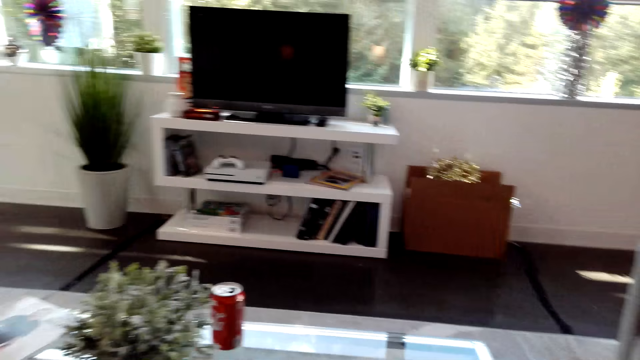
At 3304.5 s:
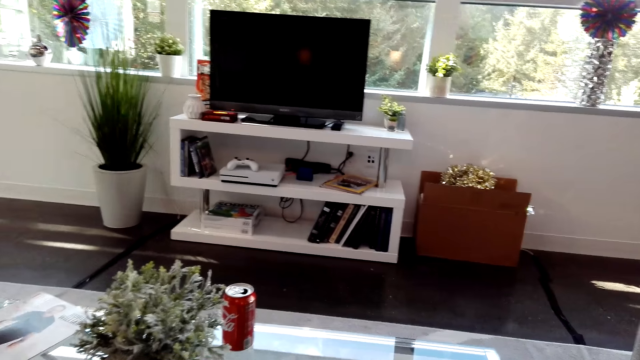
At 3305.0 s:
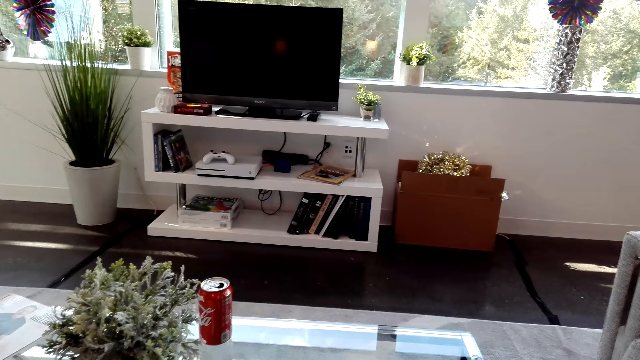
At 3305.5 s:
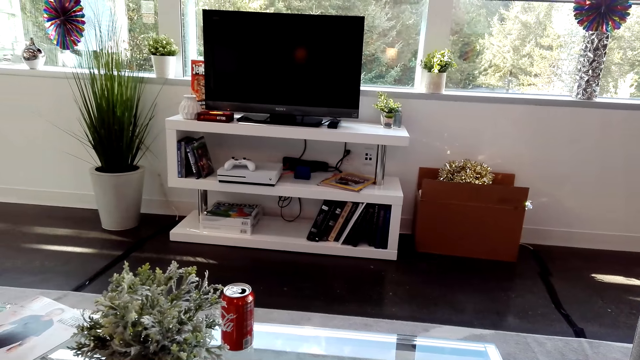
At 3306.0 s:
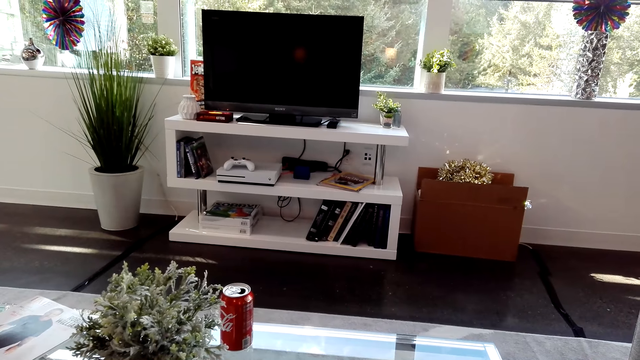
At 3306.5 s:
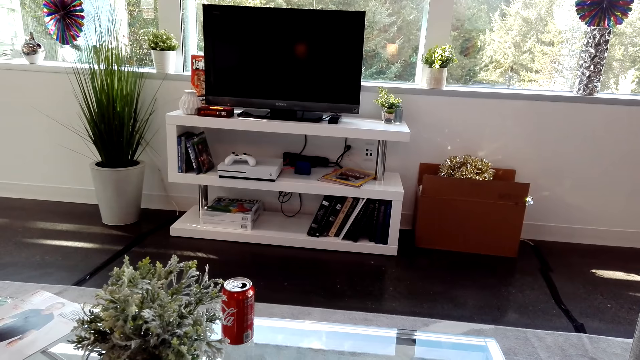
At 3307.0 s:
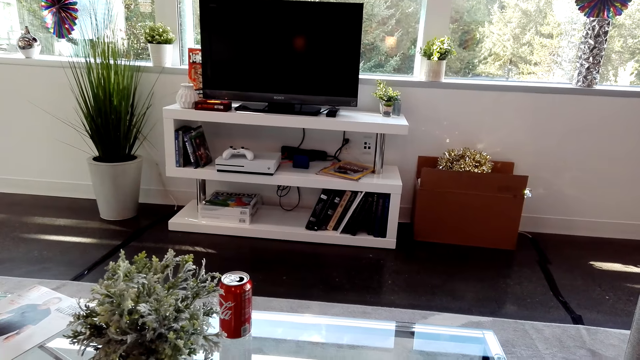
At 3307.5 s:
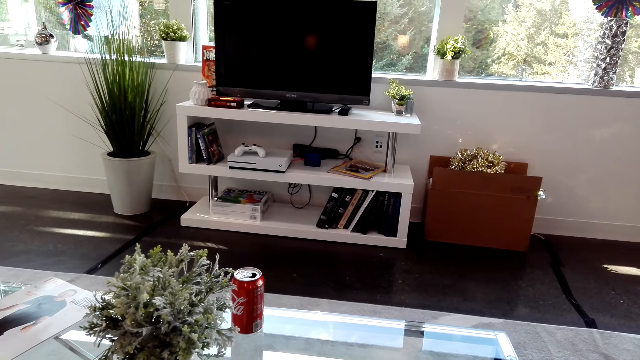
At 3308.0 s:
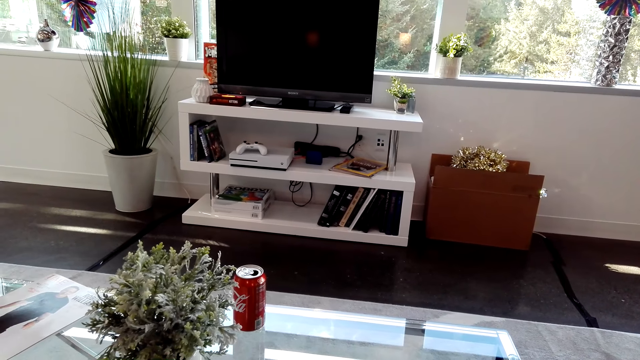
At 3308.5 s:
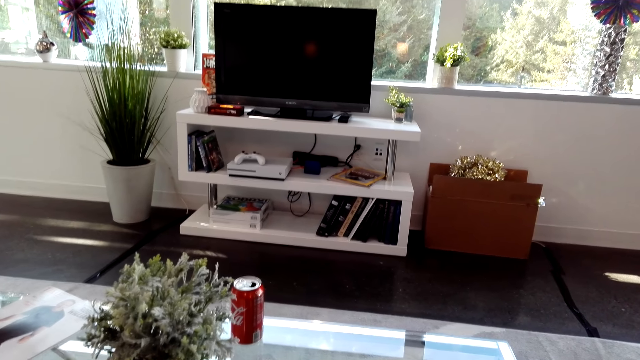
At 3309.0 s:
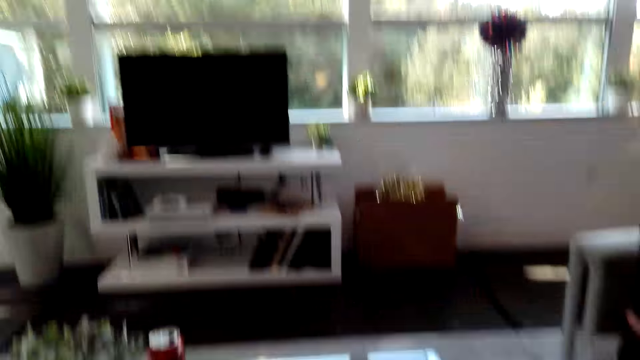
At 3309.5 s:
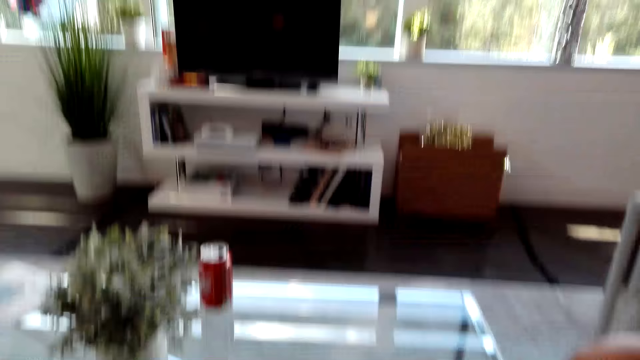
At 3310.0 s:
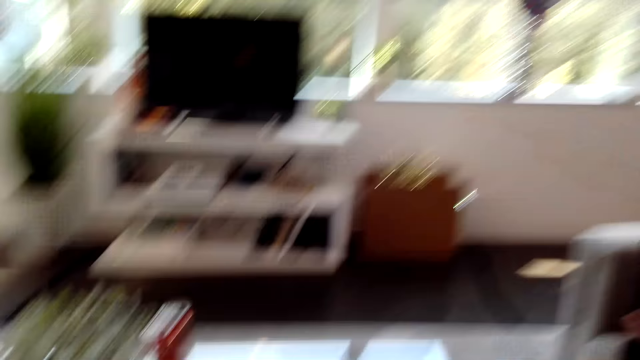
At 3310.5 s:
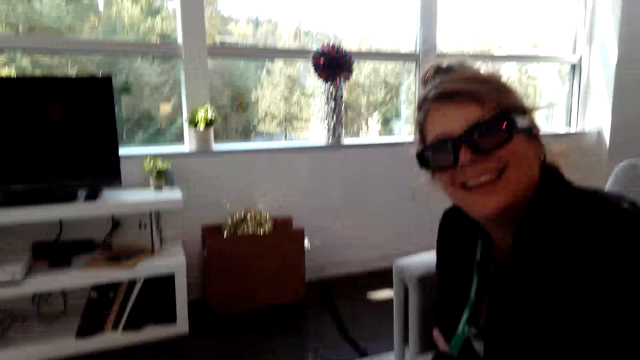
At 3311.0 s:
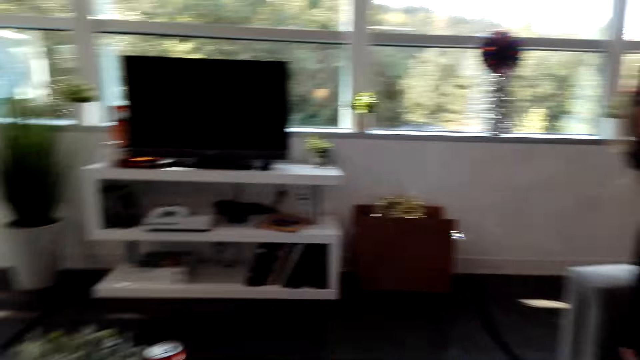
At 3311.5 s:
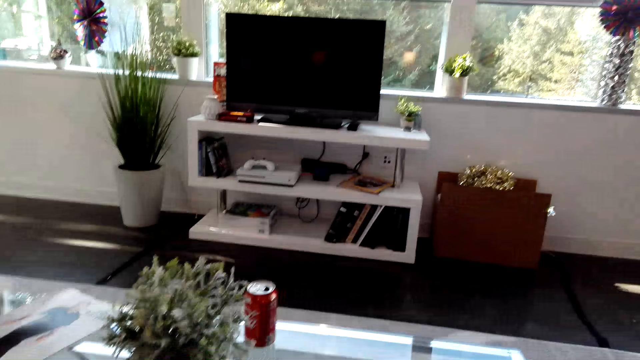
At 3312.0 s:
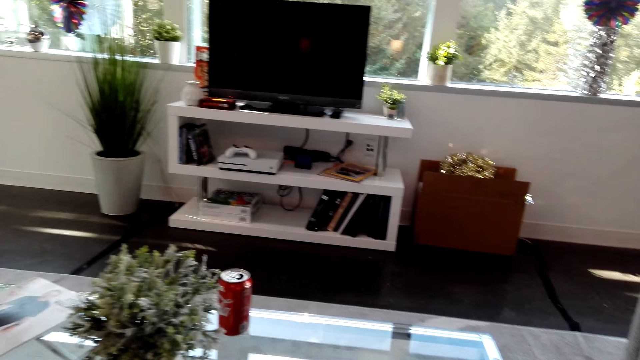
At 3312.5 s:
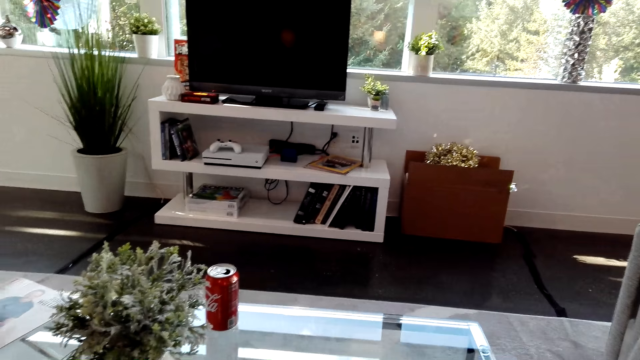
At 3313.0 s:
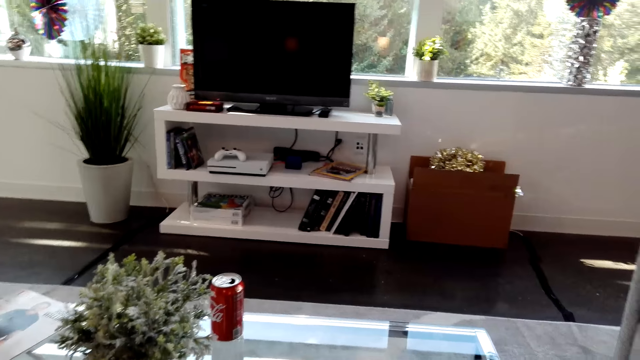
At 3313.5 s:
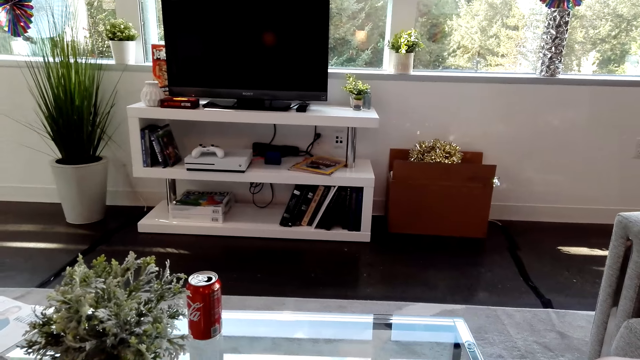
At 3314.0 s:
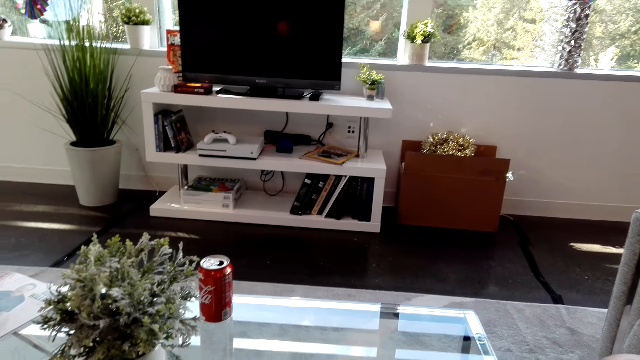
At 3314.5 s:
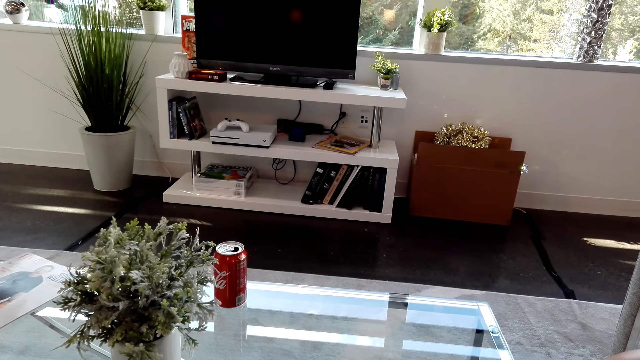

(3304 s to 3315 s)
The camera wearer looks at a lady.

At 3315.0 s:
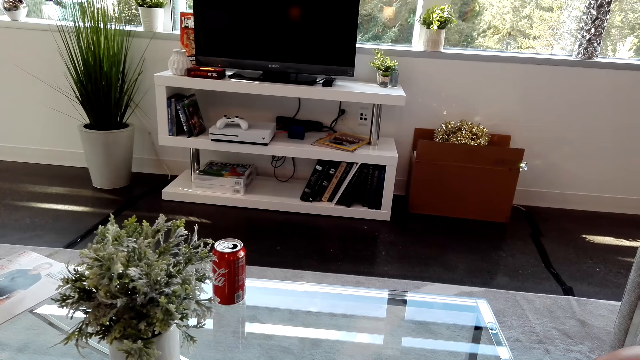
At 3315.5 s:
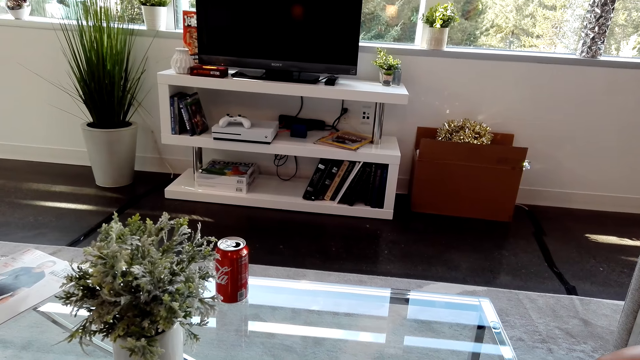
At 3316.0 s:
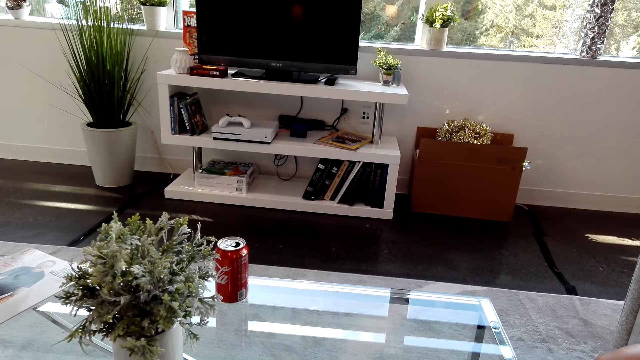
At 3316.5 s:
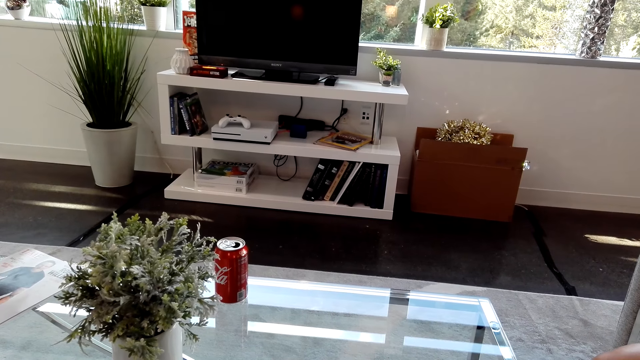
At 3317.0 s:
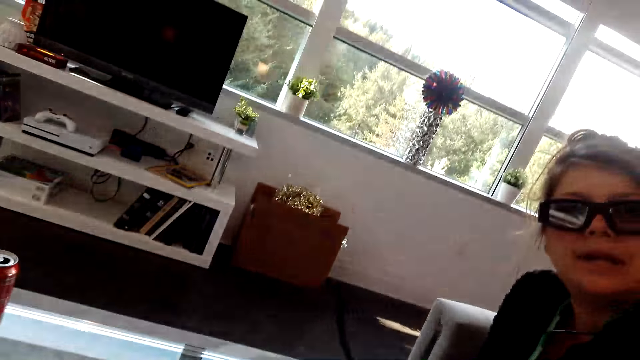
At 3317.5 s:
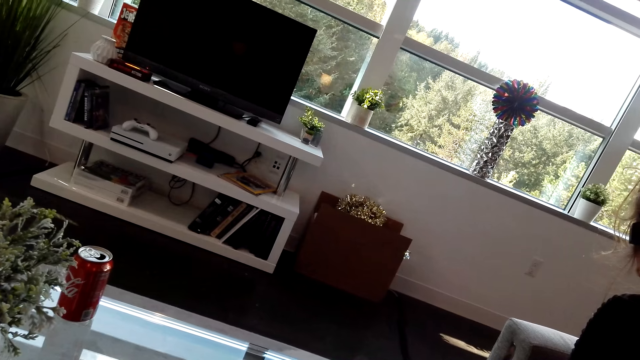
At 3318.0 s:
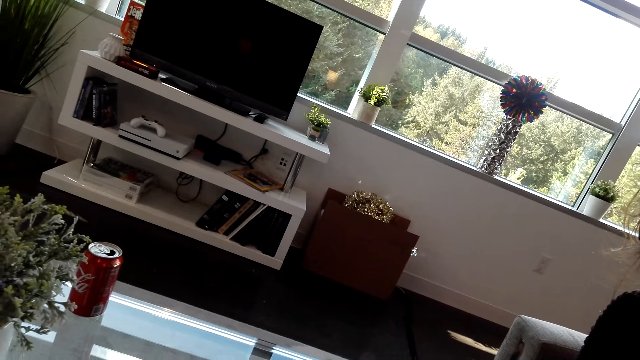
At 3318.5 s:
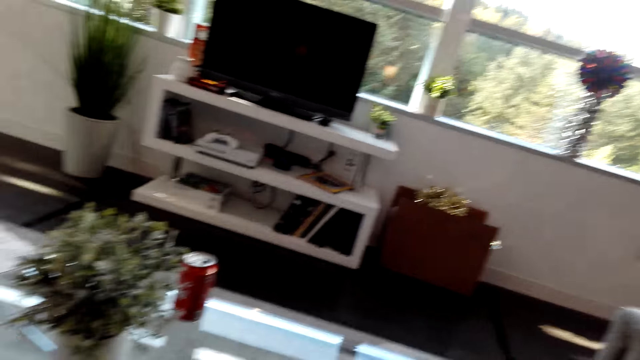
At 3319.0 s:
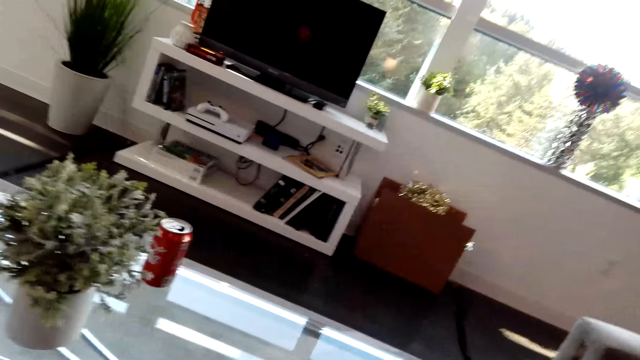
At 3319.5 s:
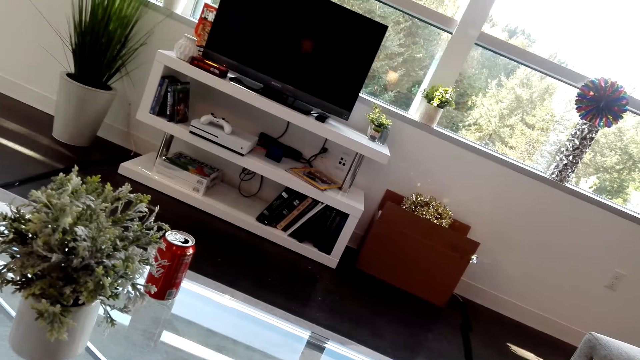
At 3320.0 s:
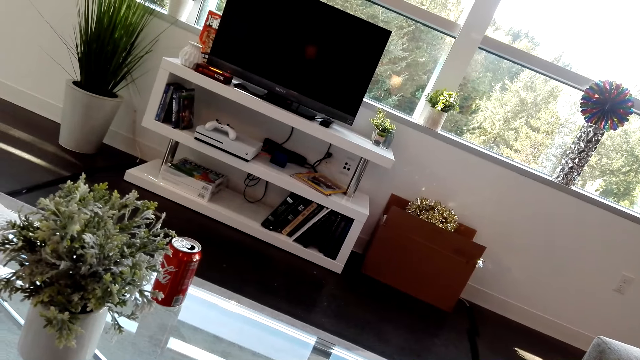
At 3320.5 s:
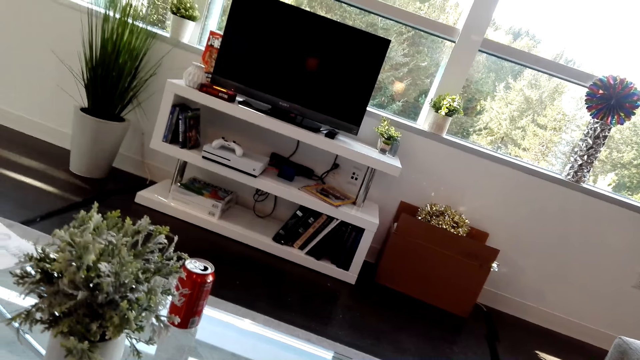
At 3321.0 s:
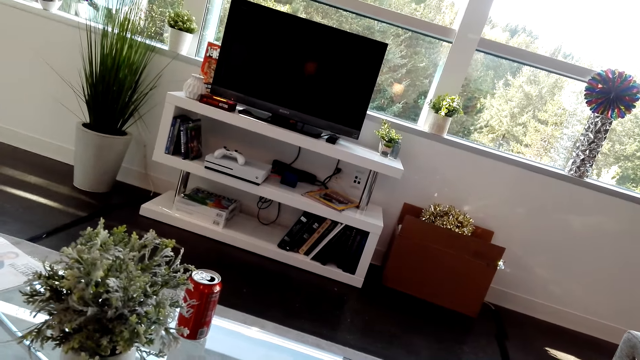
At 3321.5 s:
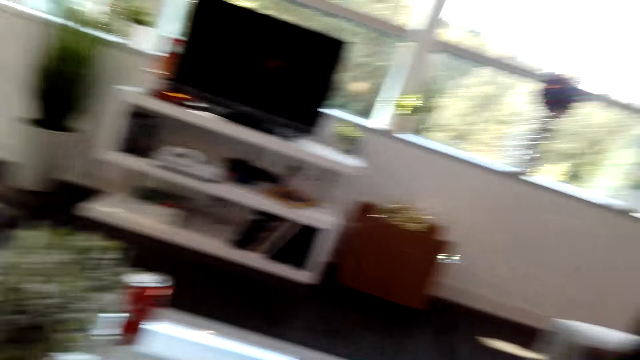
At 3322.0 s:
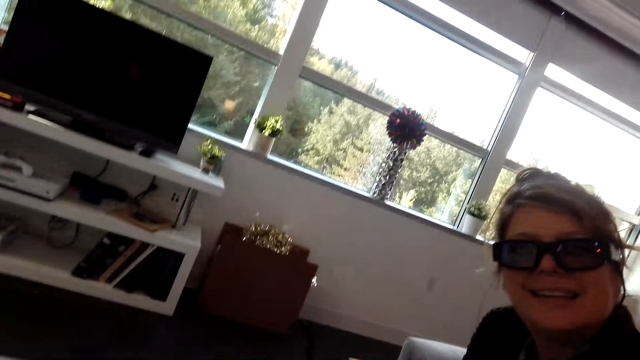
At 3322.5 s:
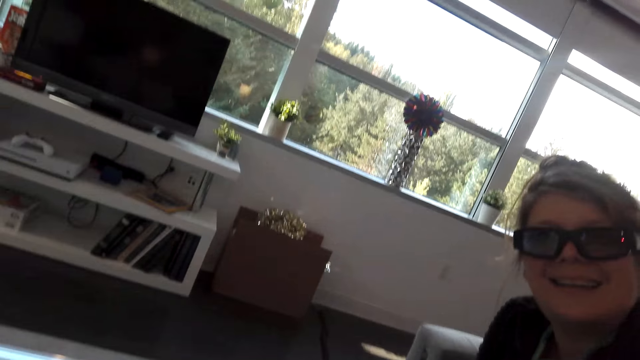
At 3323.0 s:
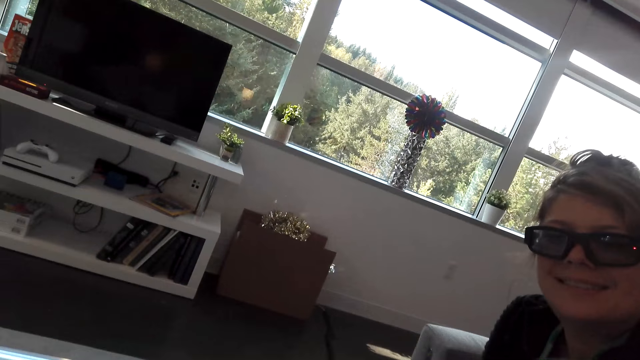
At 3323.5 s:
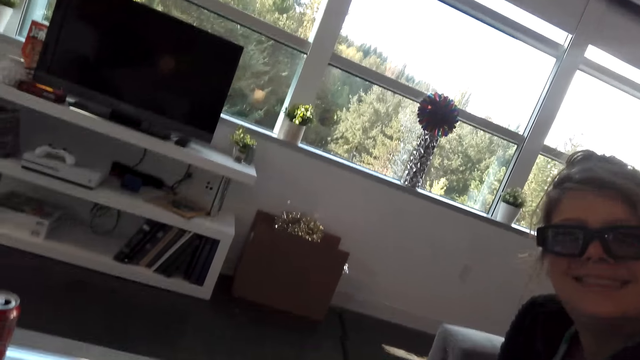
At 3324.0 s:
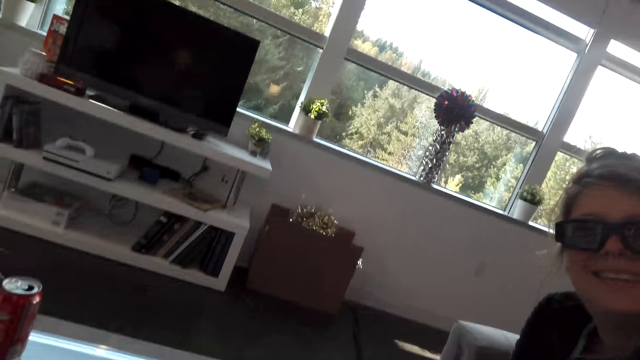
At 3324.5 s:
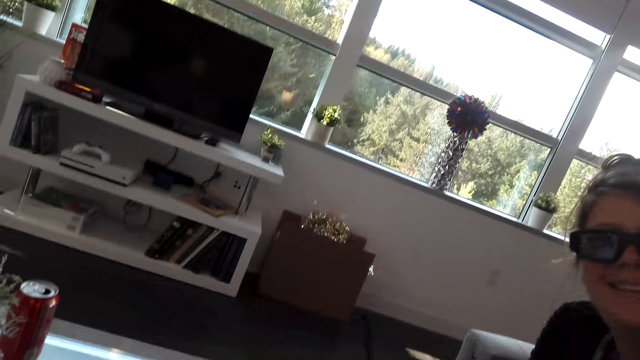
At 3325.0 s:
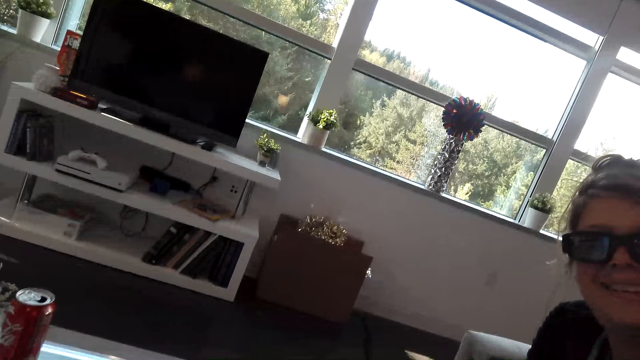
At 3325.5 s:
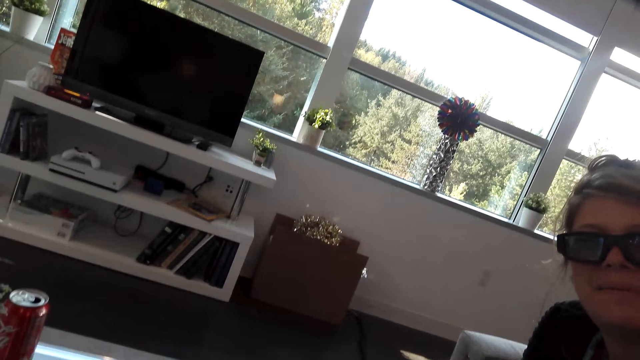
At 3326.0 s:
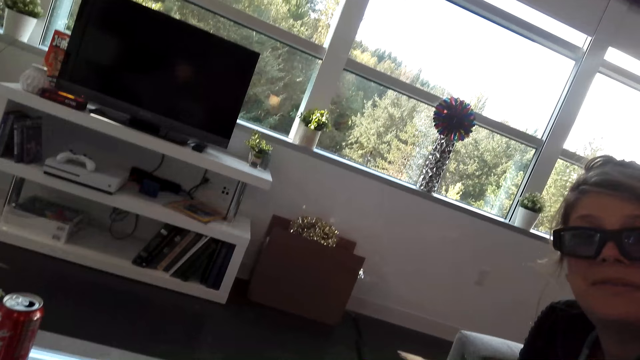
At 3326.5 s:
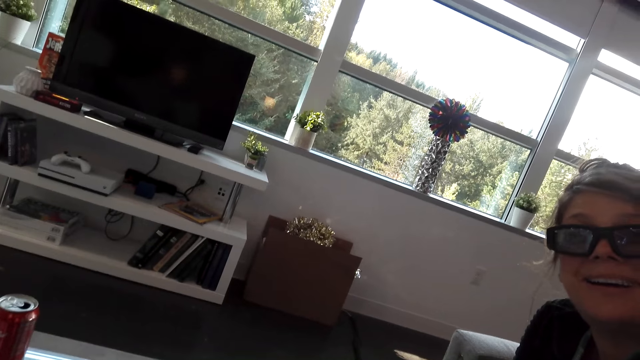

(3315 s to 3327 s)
The camera wearer looks at a lady. They look at the lady again.
